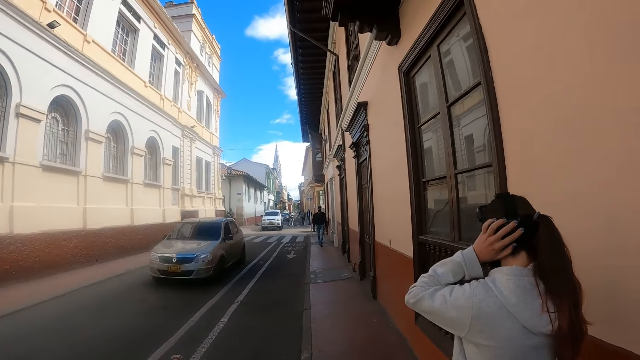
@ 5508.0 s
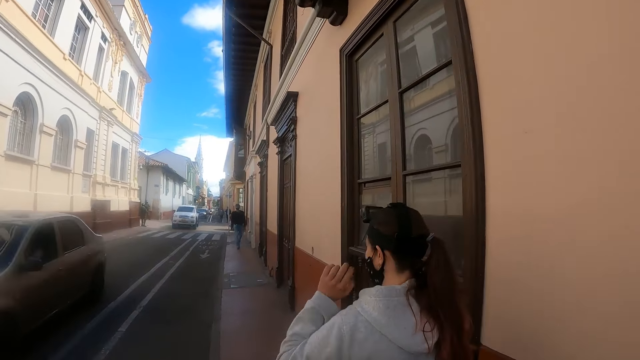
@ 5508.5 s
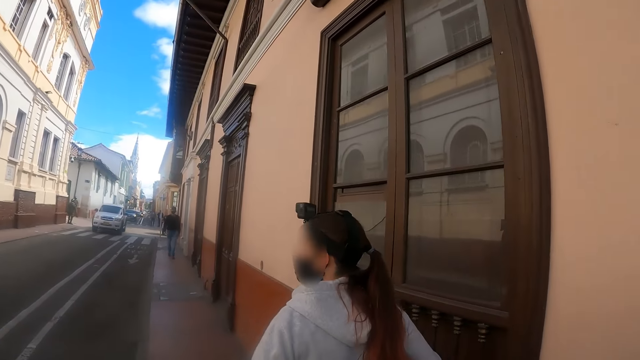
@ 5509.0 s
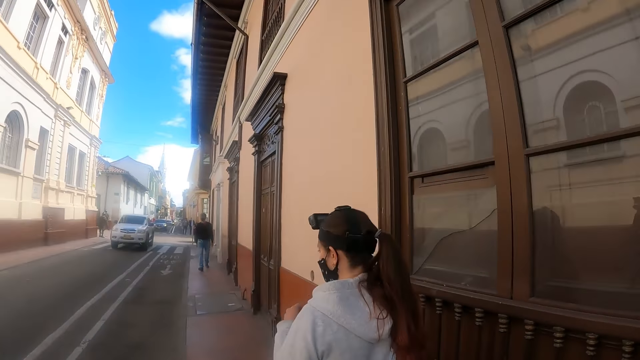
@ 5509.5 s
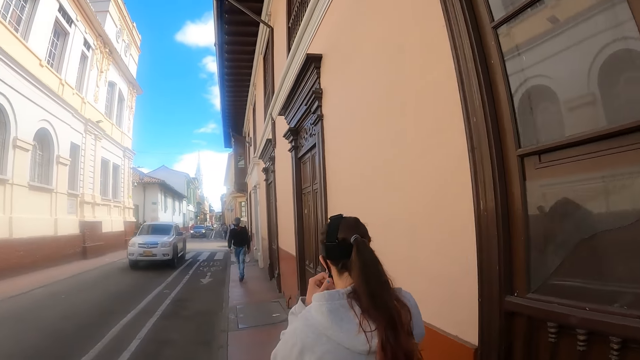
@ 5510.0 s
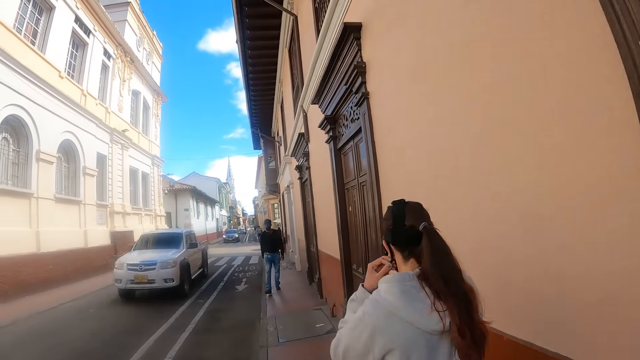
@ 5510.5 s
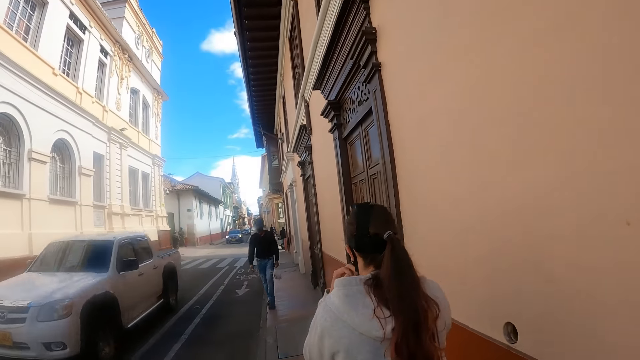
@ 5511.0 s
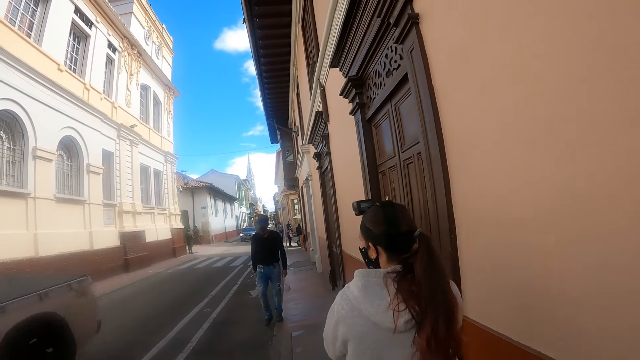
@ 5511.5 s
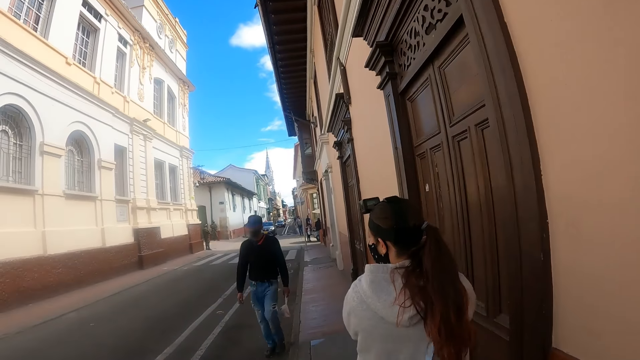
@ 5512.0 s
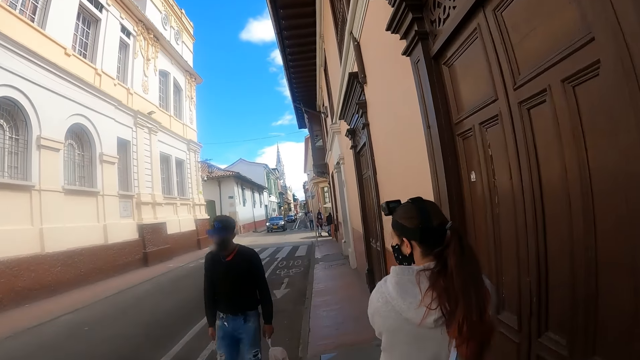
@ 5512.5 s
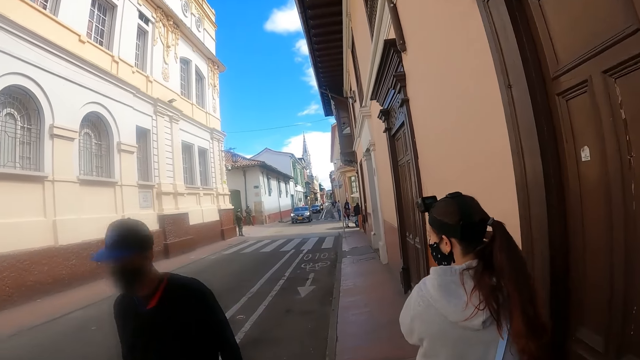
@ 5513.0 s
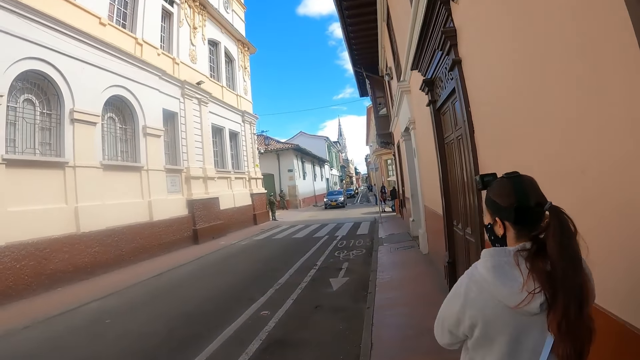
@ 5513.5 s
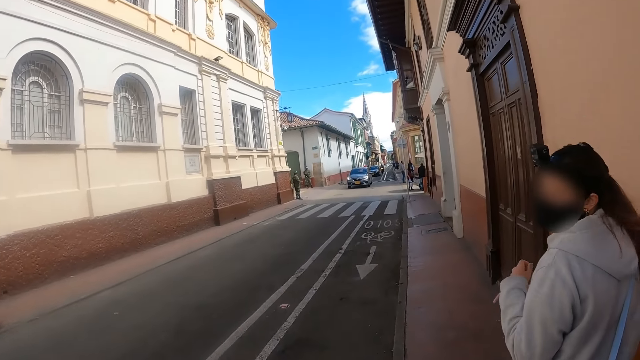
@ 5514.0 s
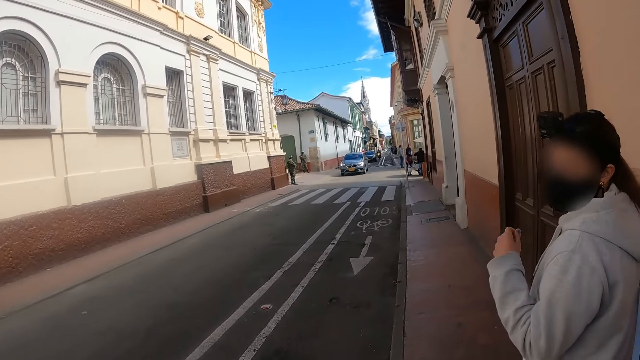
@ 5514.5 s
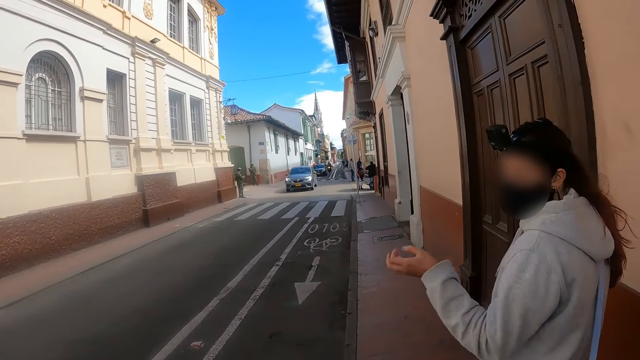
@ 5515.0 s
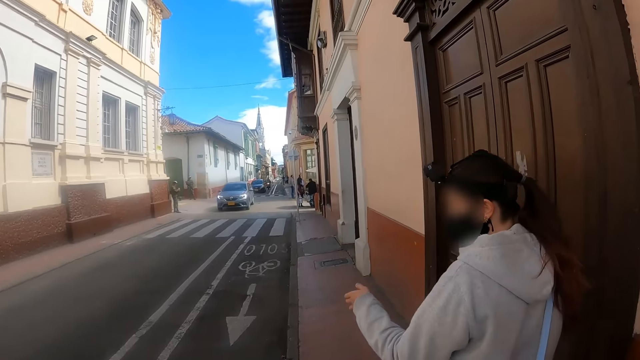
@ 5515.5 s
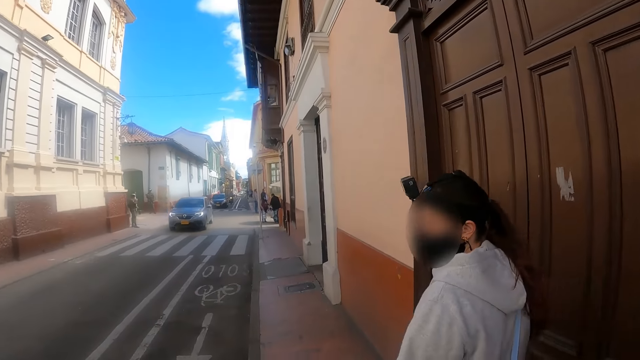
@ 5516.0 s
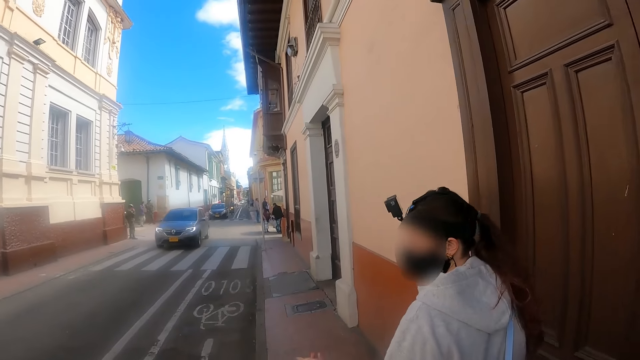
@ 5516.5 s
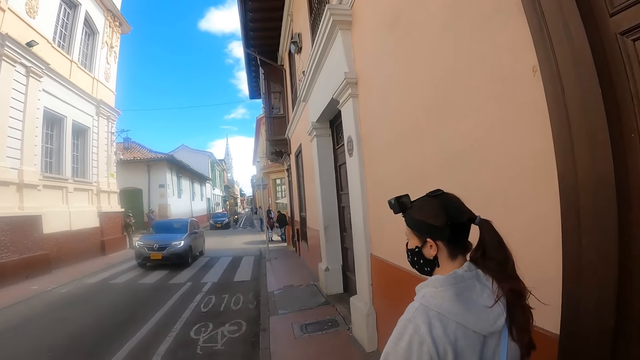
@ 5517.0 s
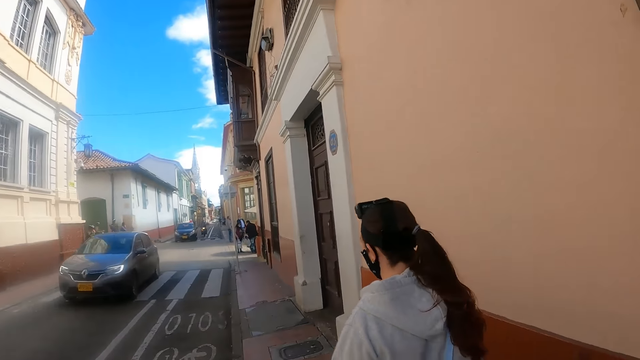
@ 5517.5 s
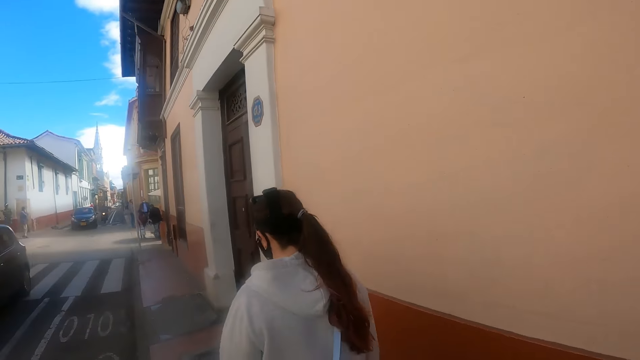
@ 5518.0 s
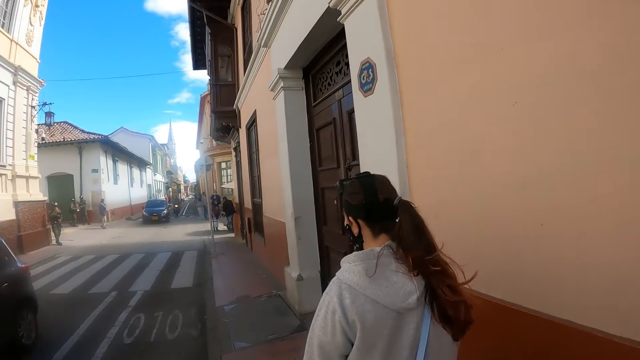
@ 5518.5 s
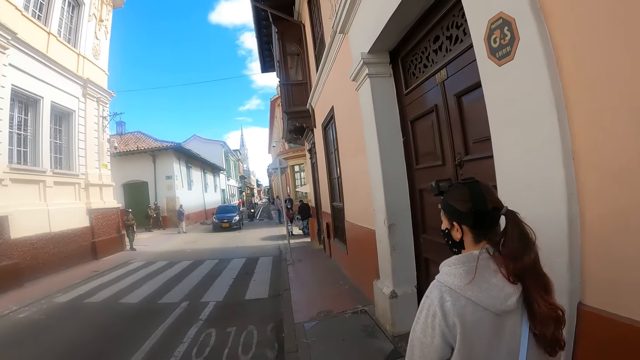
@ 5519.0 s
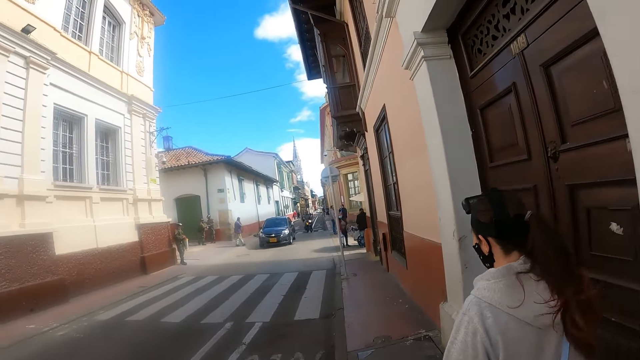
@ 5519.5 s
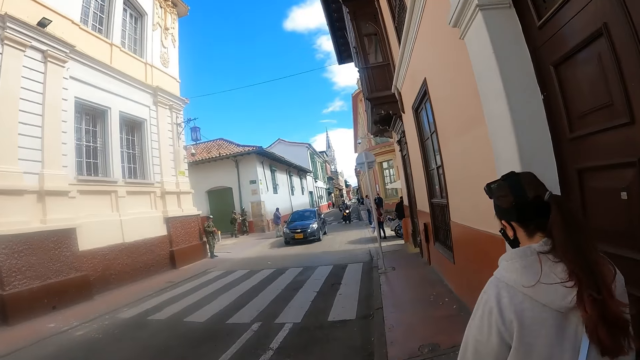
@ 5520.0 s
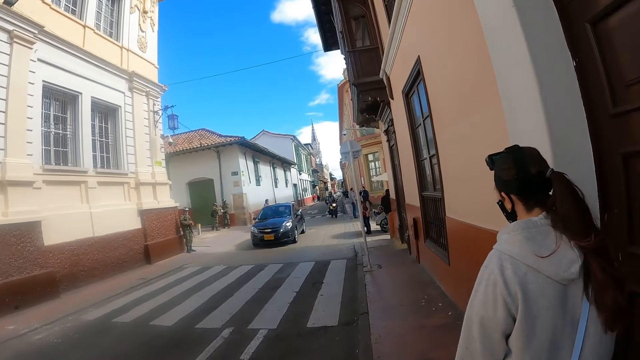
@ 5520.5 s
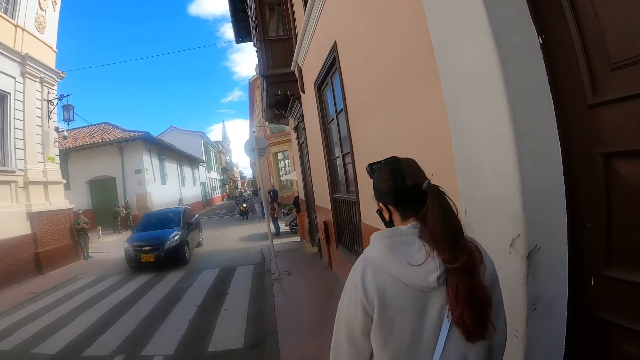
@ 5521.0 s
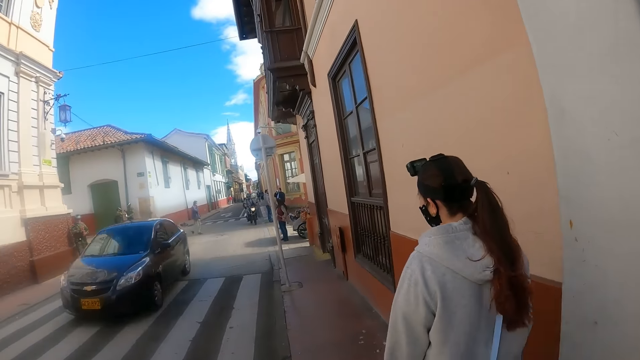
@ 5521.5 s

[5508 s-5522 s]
The camera wearer walks on the road. The lady adjusts her mask. The camera wearer walks in the road. The lady stretches her hand and waves her hands. The camera wearer walks on the road. The lady walks. The lady stretches her hand. The camera wearer walks on the road.

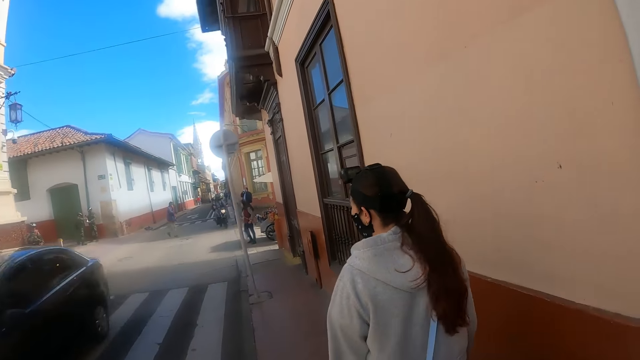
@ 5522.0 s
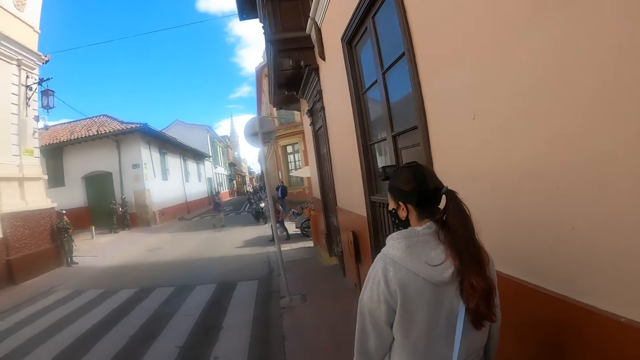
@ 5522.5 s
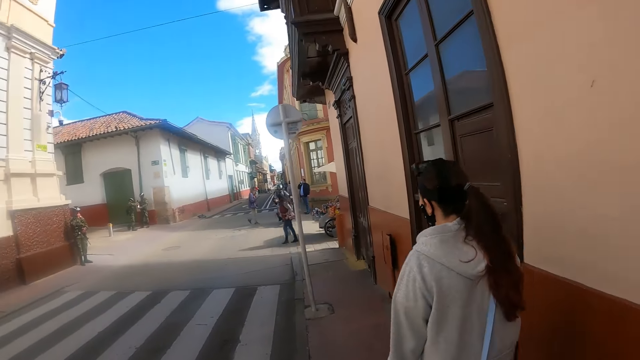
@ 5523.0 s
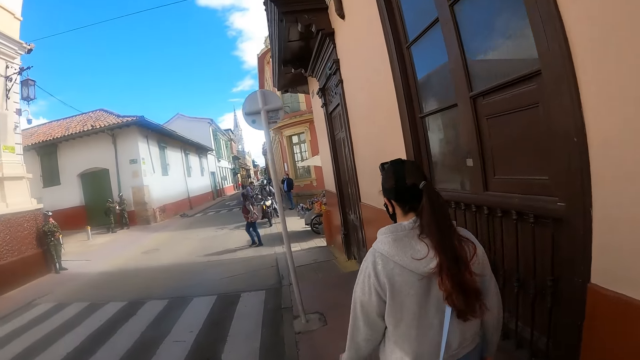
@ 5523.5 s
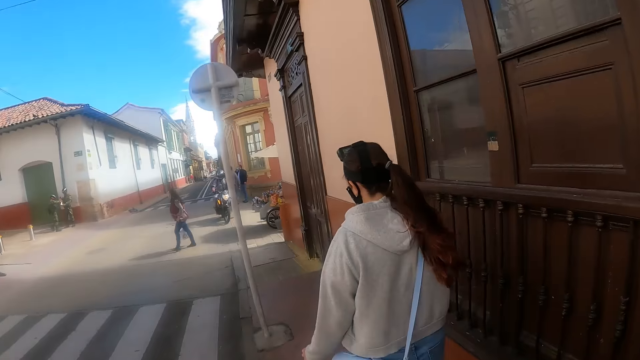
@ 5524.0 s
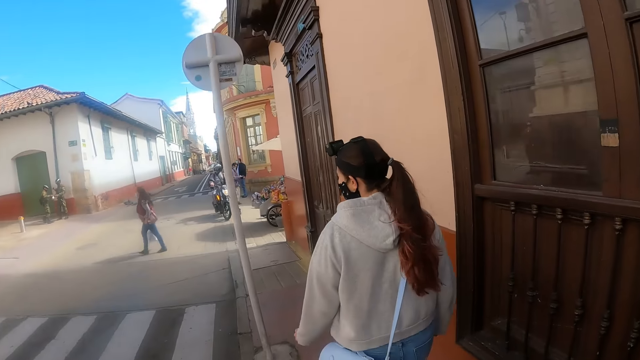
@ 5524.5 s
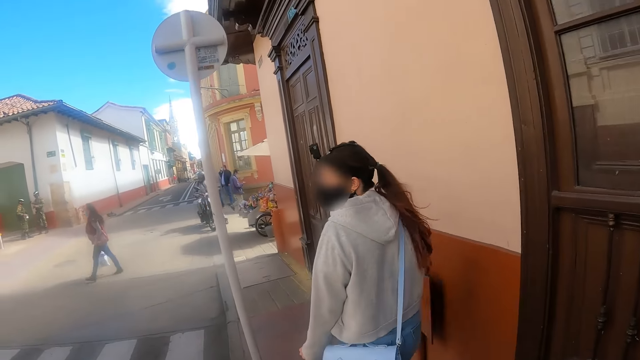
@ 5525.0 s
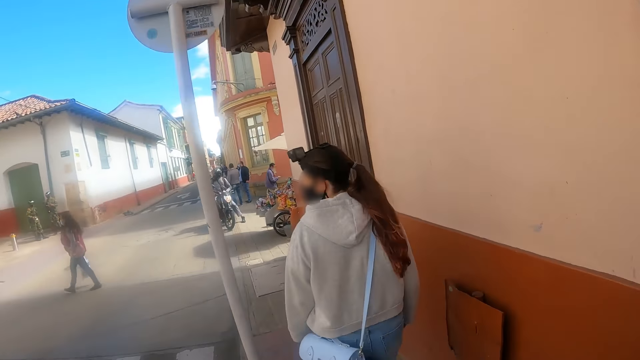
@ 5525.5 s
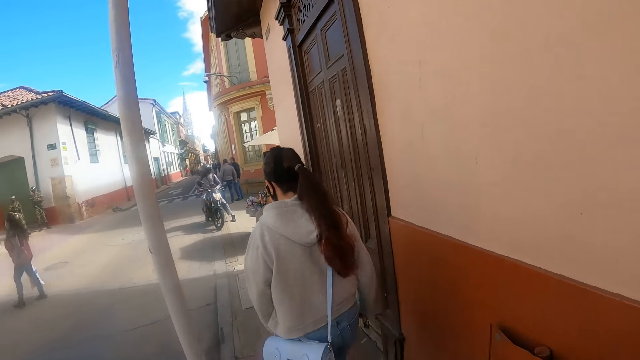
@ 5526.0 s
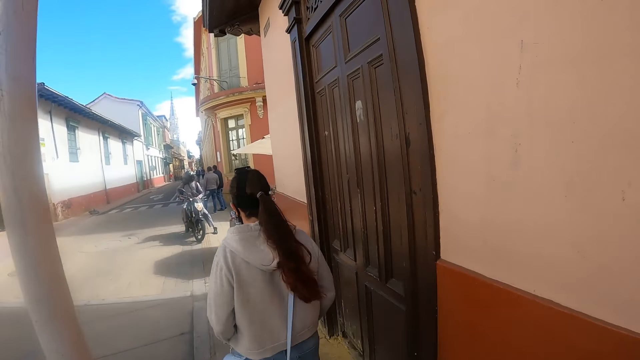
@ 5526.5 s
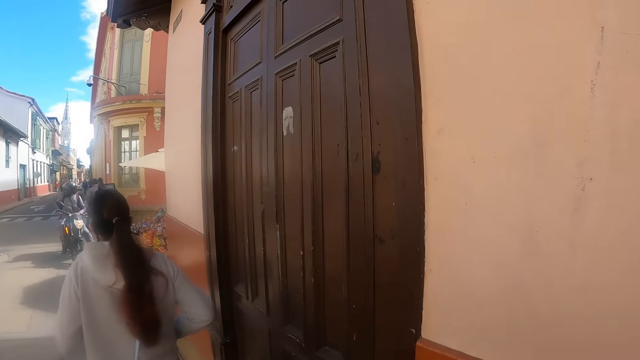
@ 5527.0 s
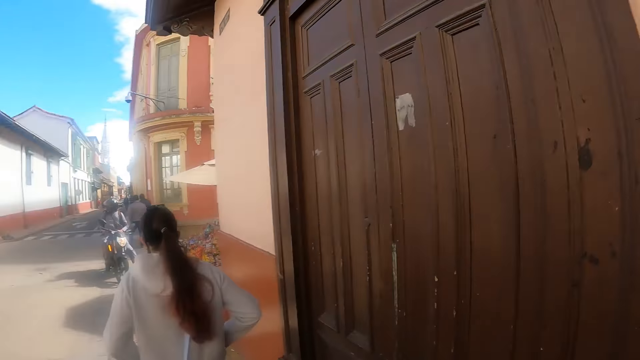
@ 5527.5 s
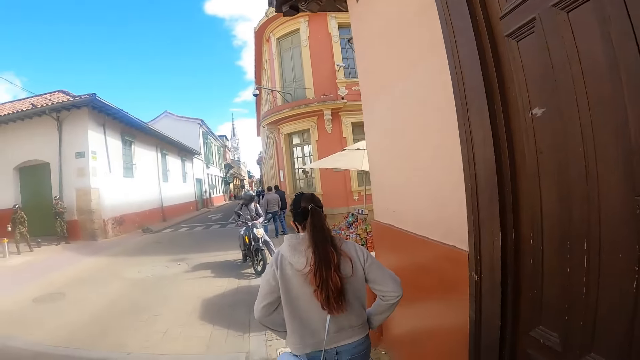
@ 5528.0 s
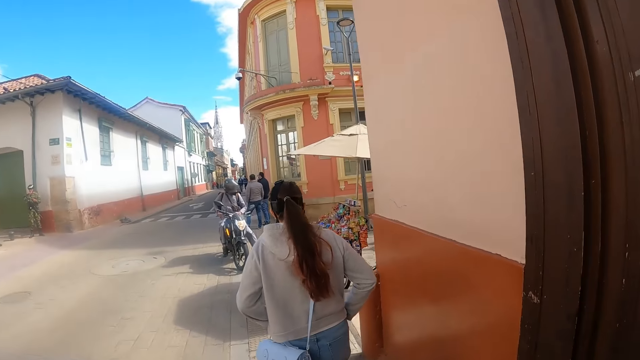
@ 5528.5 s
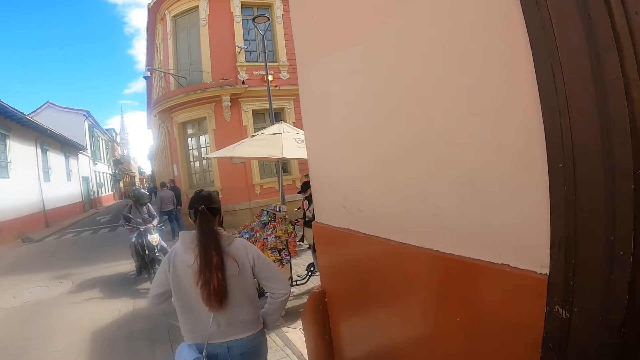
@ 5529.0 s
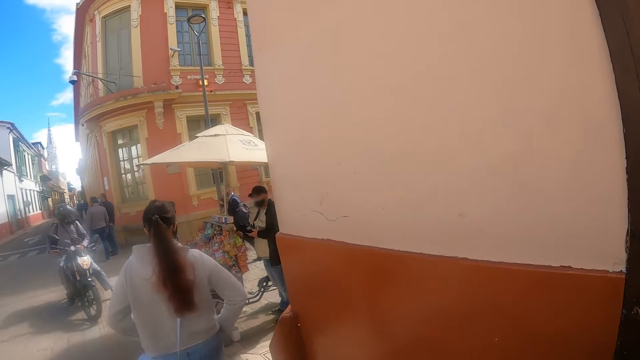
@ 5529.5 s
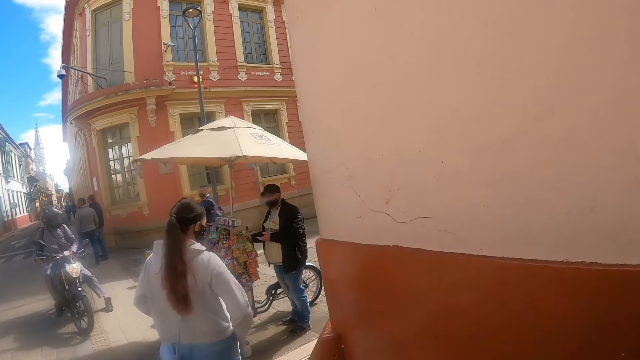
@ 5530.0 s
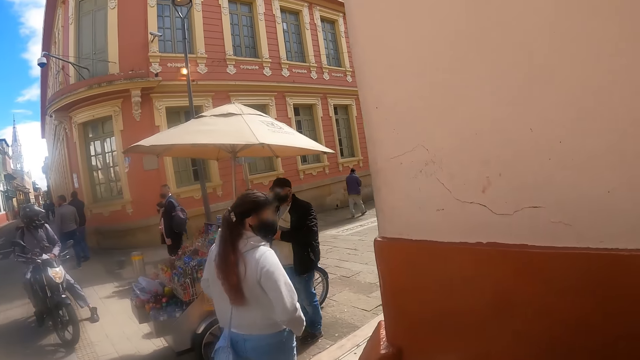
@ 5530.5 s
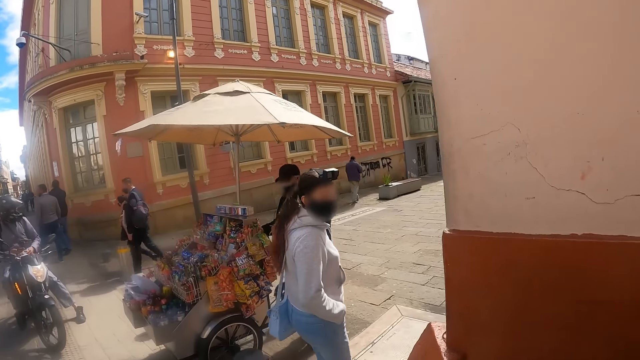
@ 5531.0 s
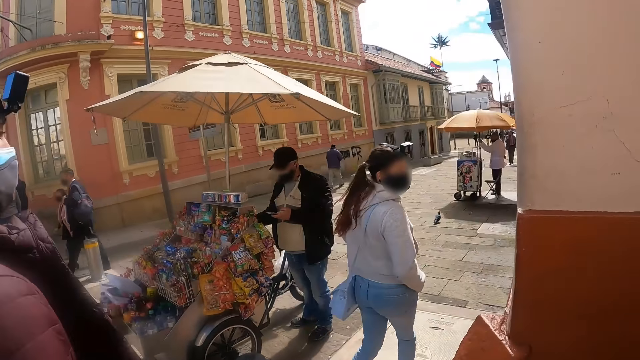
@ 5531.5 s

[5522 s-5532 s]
The lady pockets.
